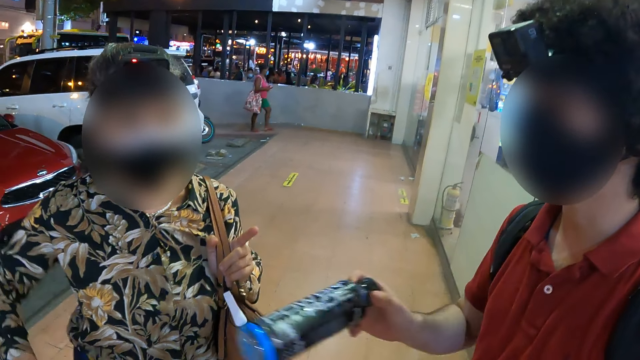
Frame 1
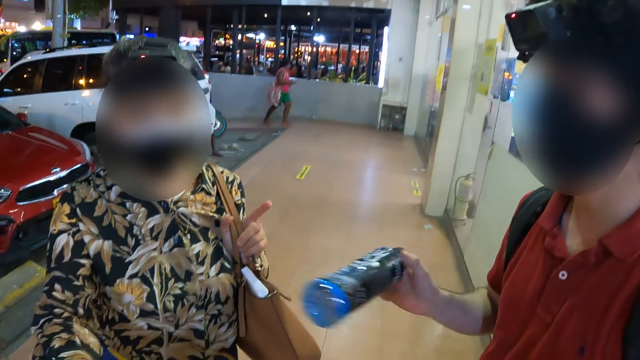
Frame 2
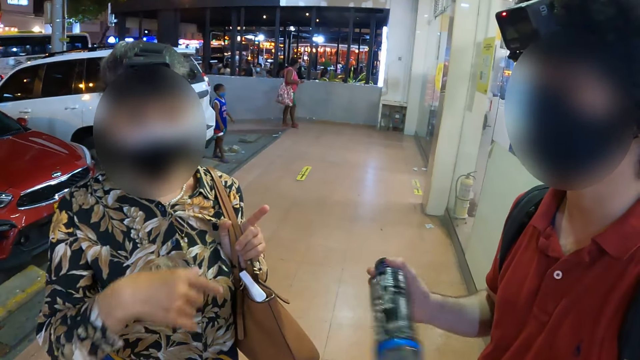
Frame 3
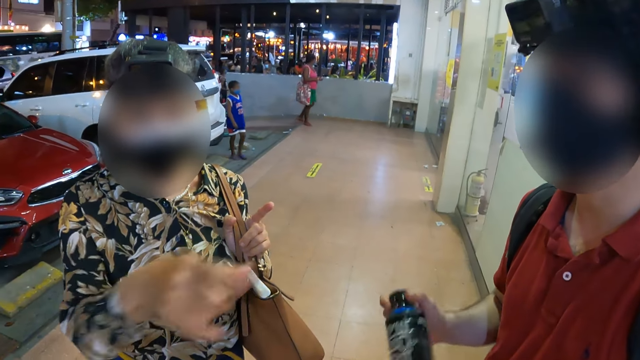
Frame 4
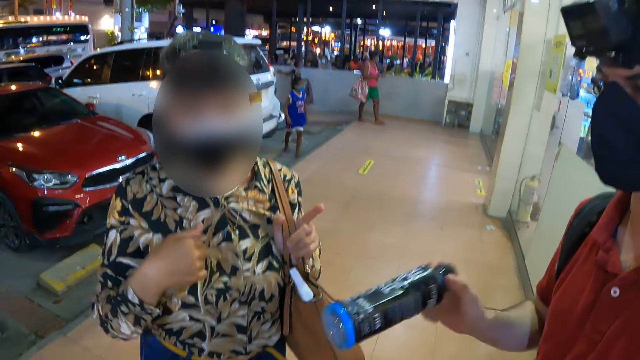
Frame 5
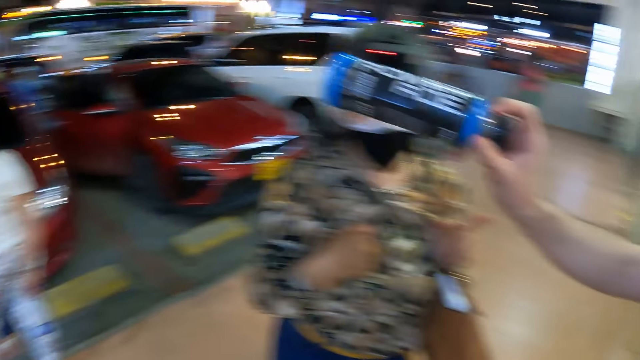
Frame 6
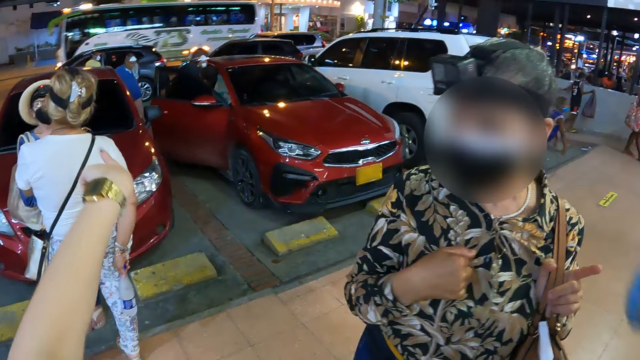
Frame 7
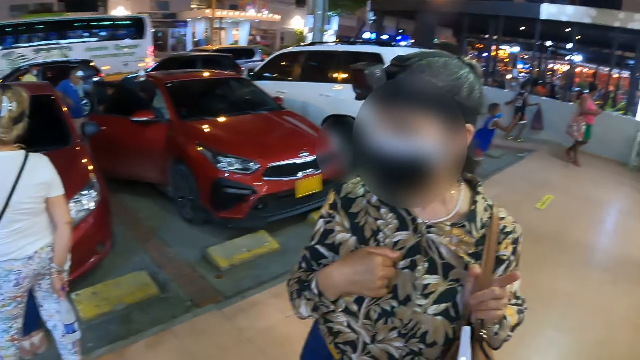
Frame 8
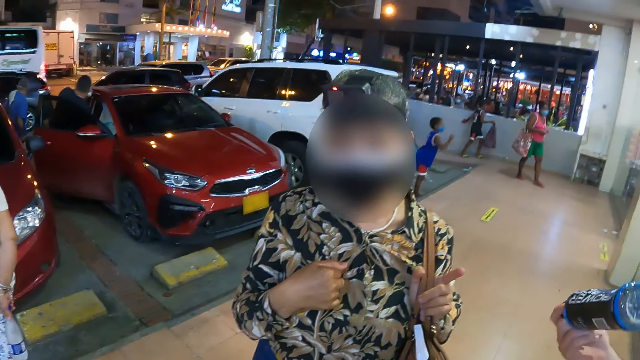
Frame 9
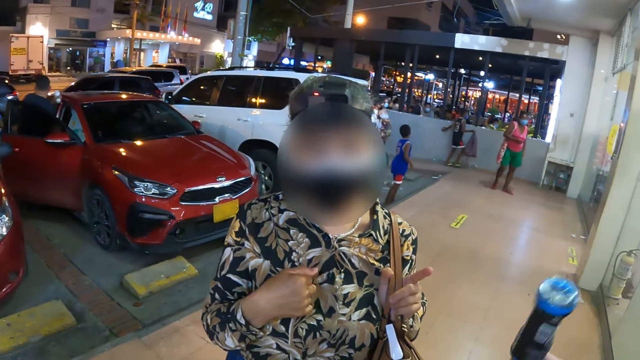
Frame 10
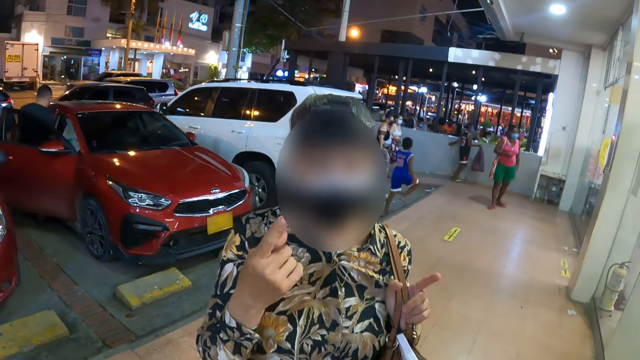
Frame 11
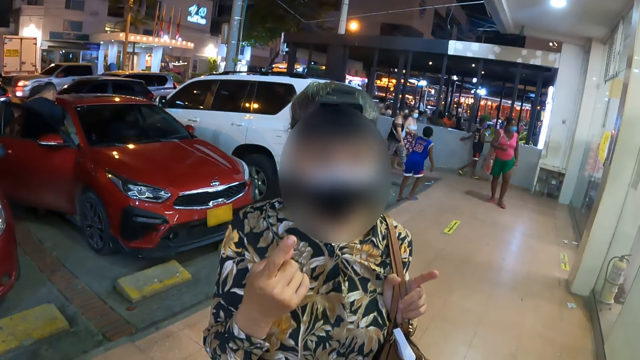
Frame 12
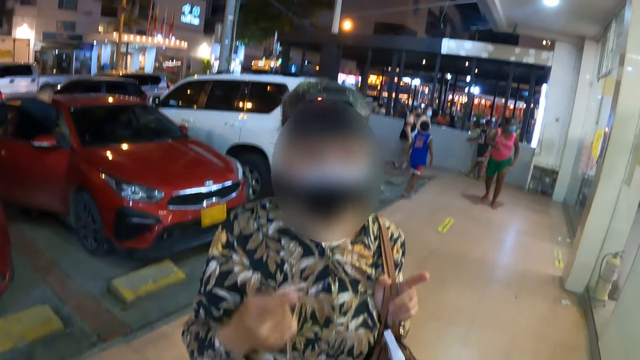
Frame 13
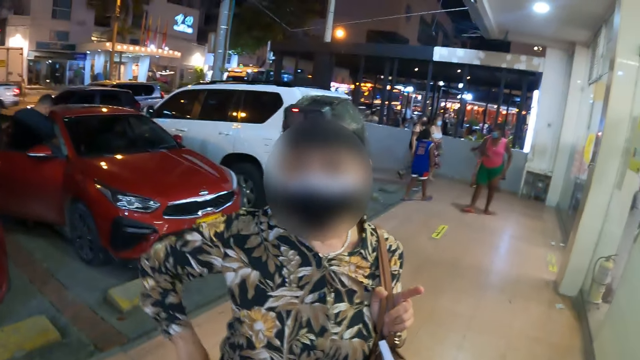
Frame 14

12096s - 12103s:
A person communicates to the camera wearer. The person moves her hand.

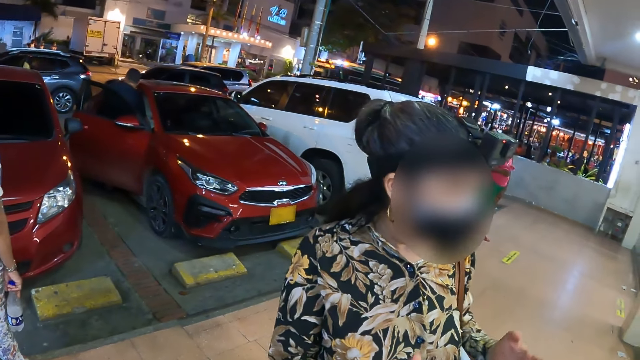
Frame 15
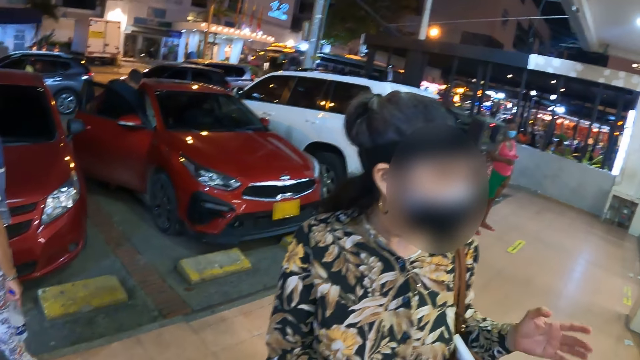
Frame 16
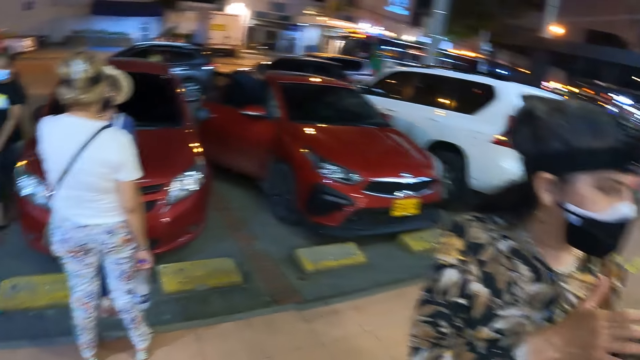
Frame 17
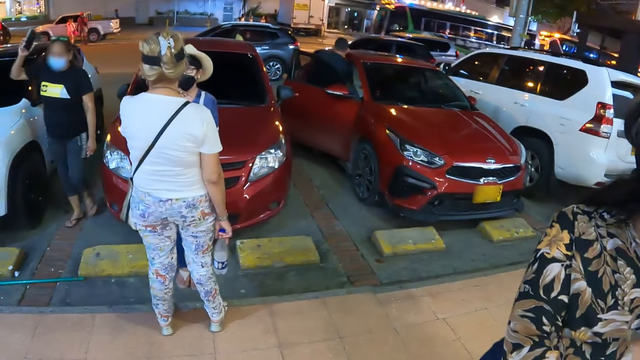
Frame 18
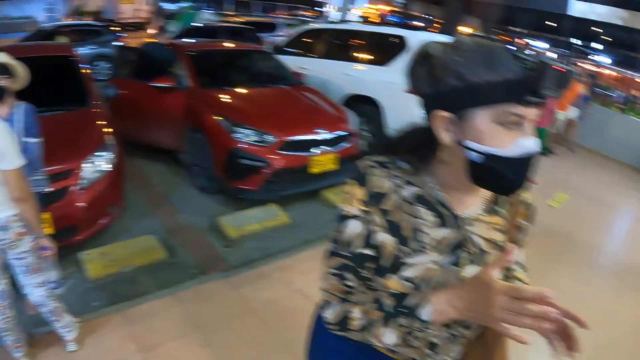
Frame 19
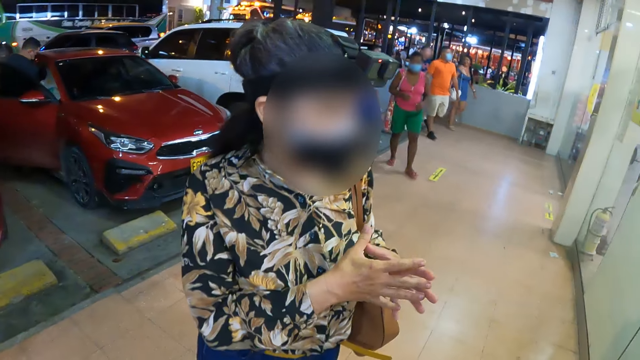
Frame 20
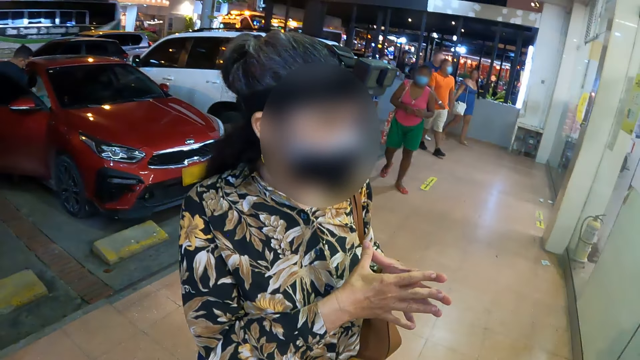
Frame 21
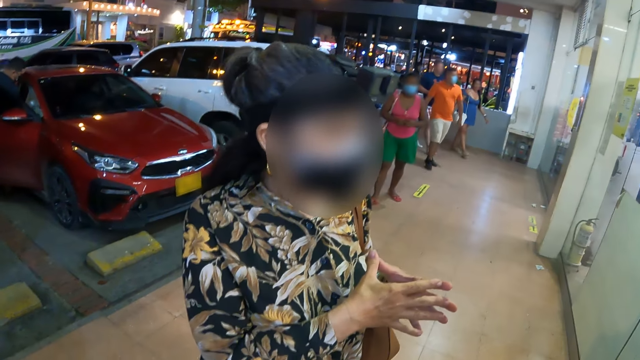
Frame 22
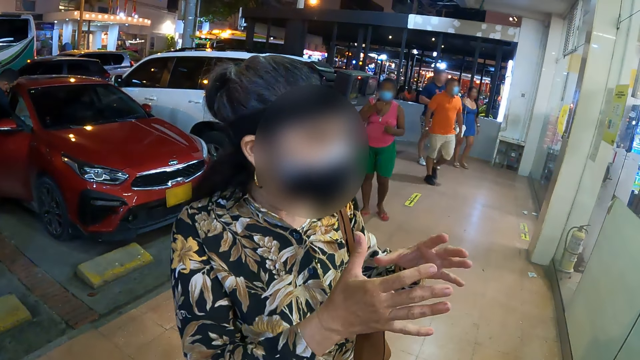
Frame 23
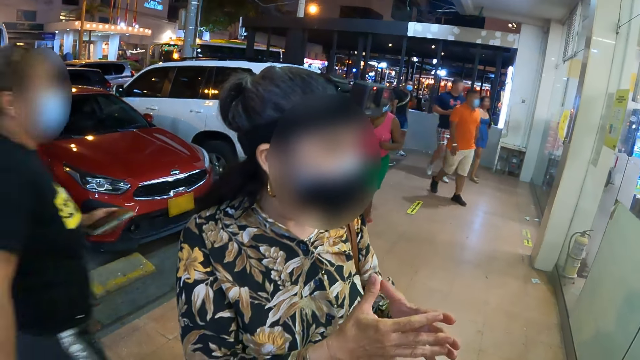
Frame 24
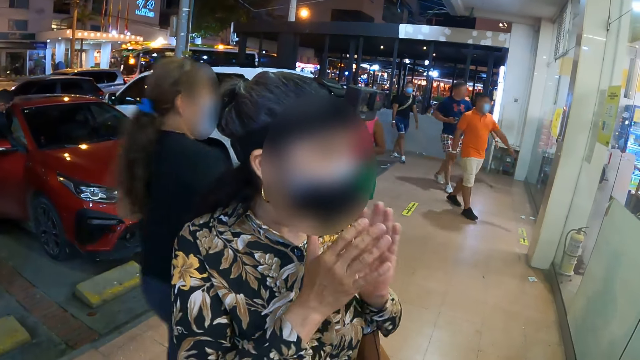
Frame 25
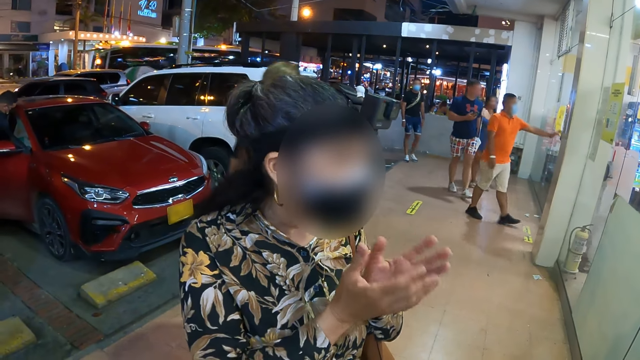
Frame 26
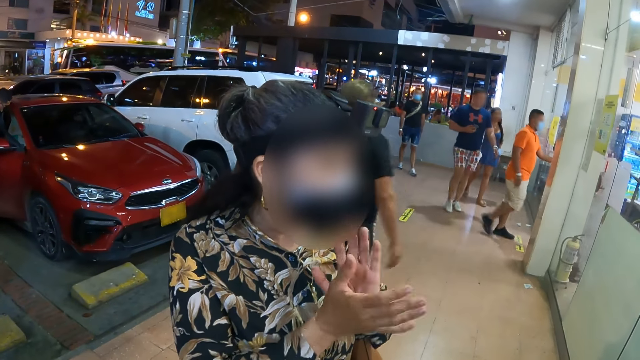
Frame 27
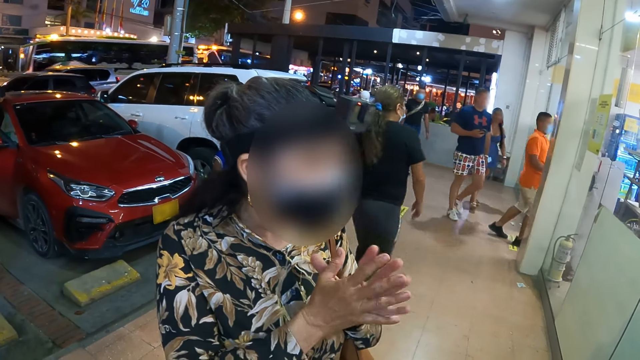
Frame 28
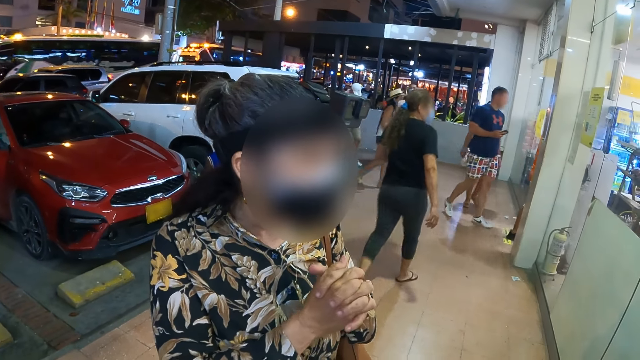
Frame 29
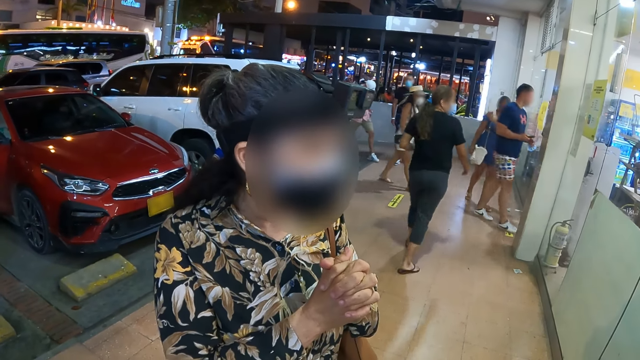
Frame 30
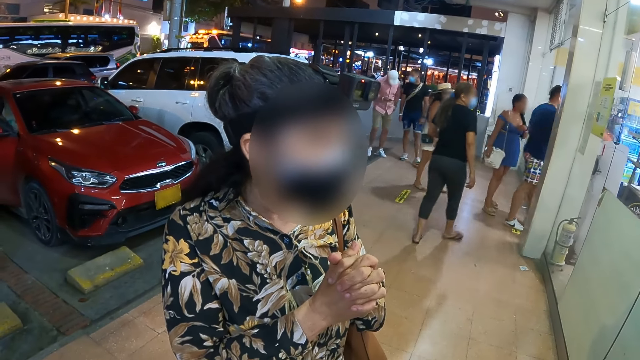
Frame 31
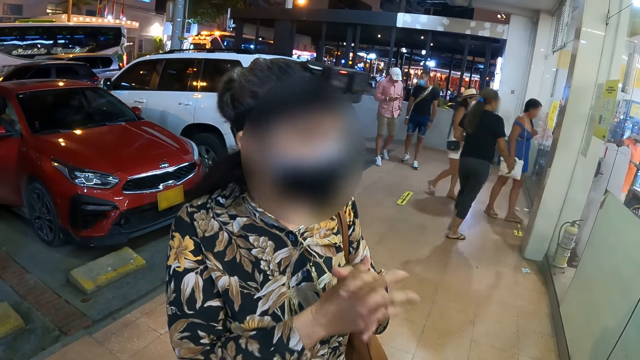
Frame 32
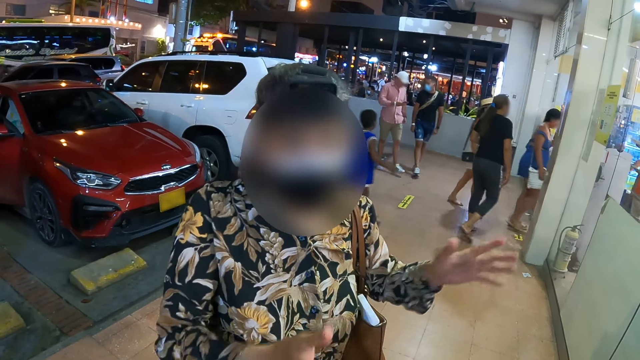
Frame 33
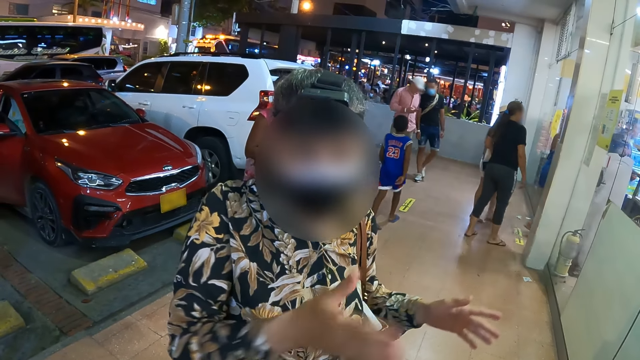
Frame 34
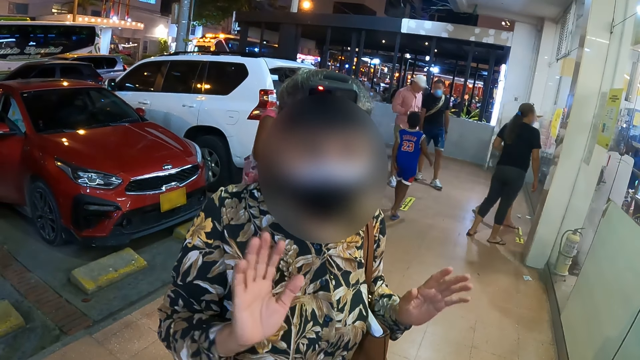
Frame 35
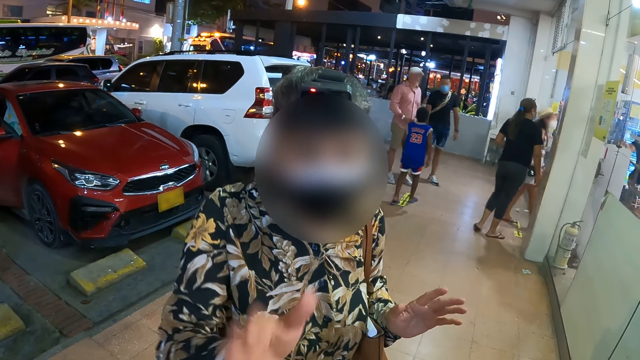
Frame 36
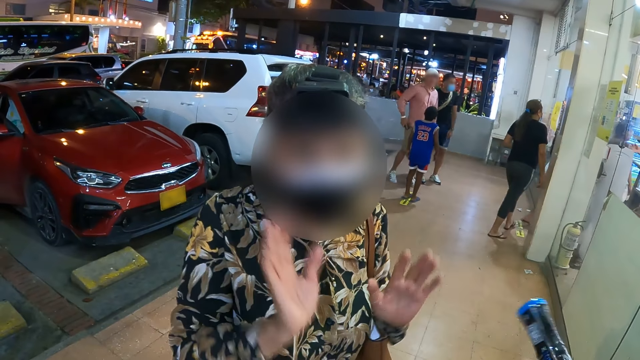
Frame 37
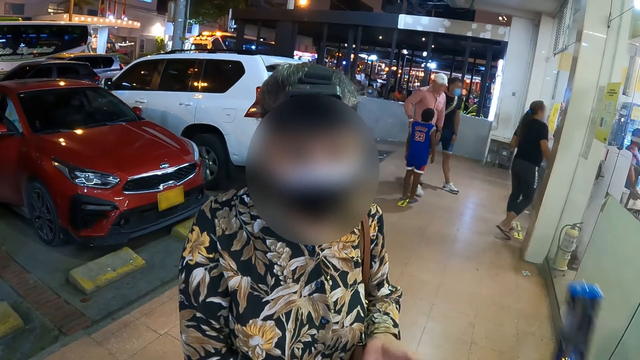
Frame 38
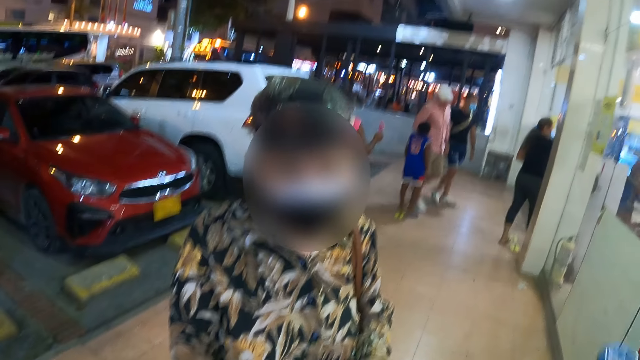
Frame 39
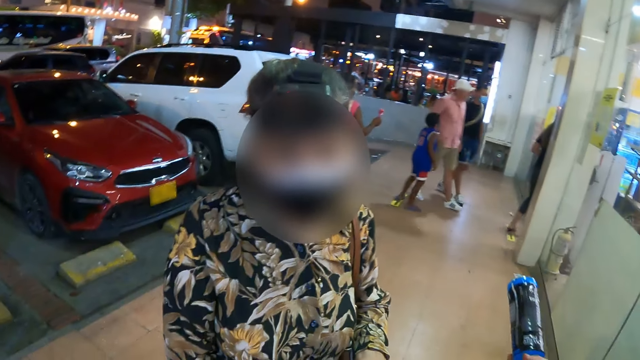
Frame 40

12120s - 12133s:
The camera wearer looks around. A woman puts her hands together. A person interacts with another person and the camera wearer. A man swings his bottle.
